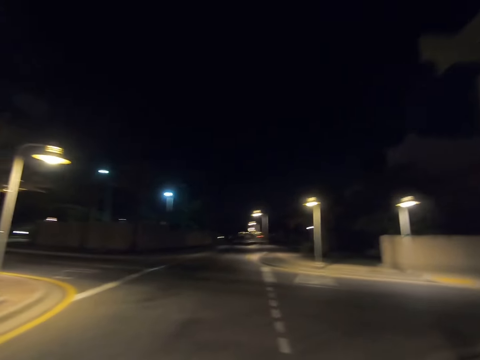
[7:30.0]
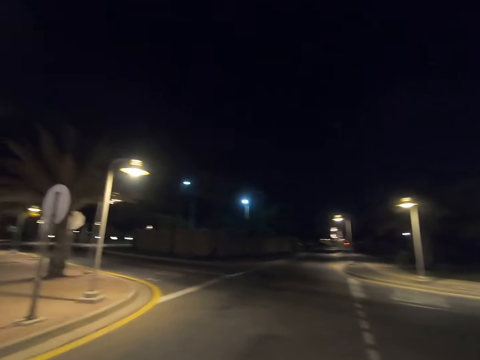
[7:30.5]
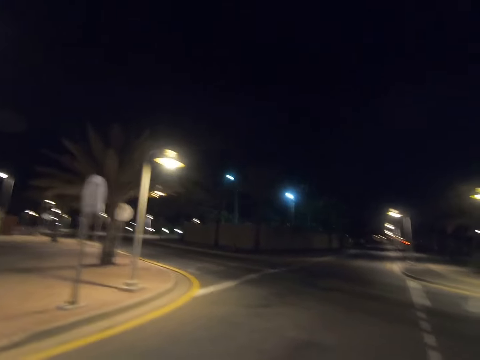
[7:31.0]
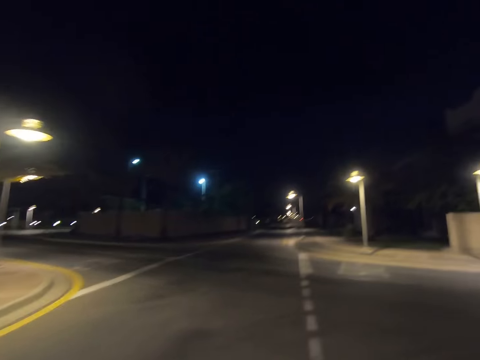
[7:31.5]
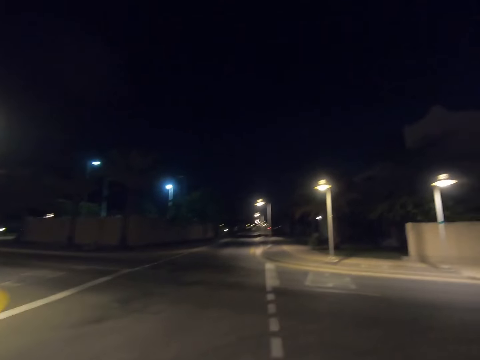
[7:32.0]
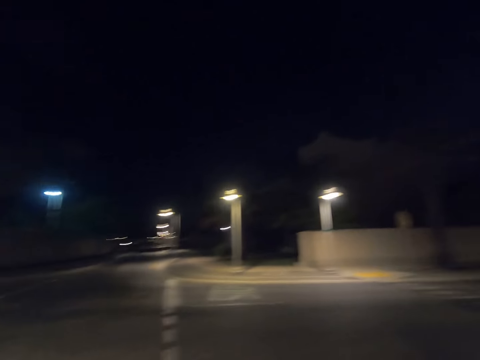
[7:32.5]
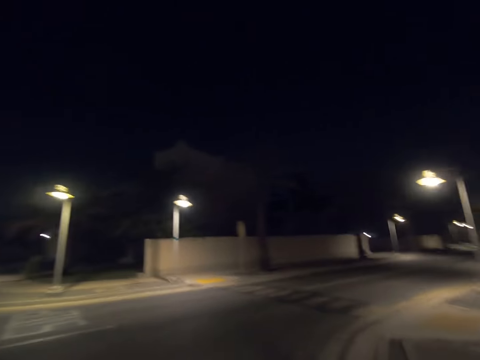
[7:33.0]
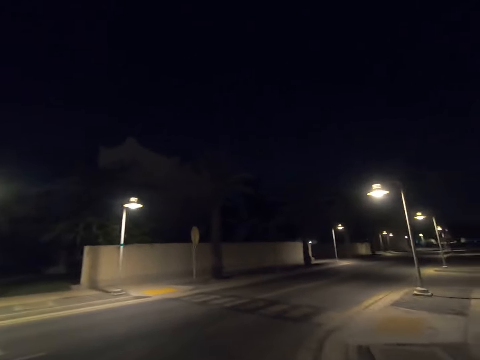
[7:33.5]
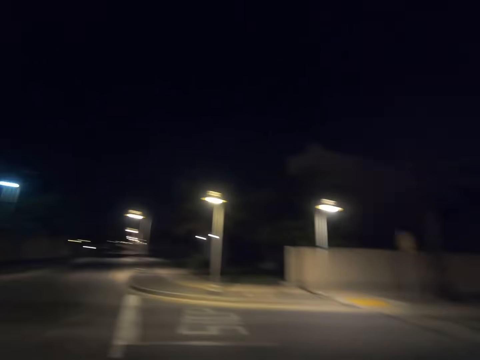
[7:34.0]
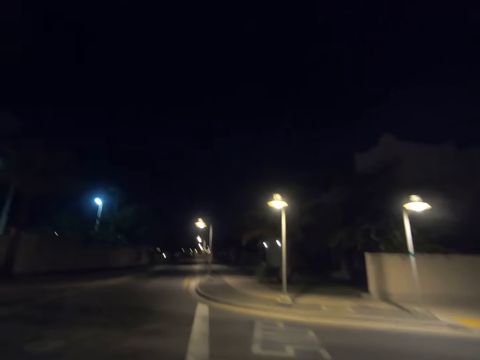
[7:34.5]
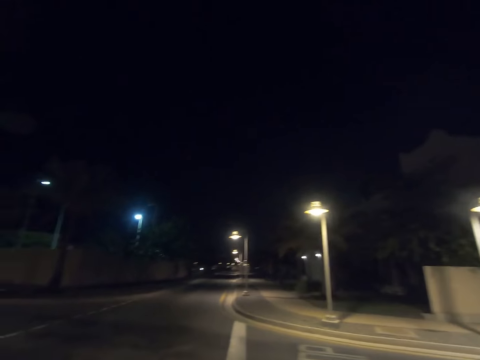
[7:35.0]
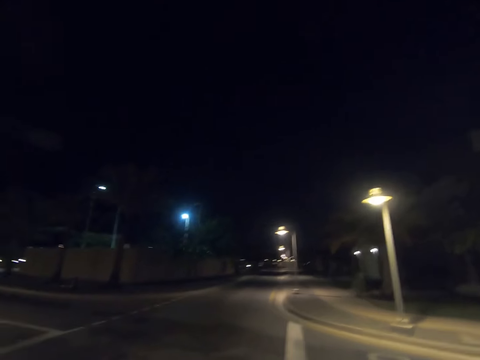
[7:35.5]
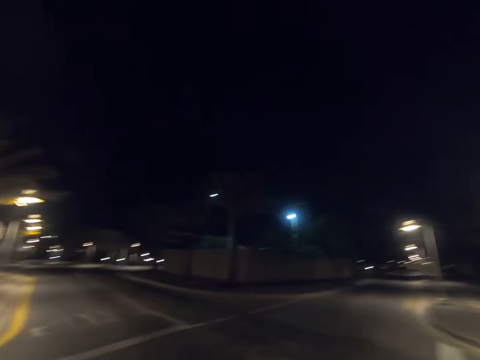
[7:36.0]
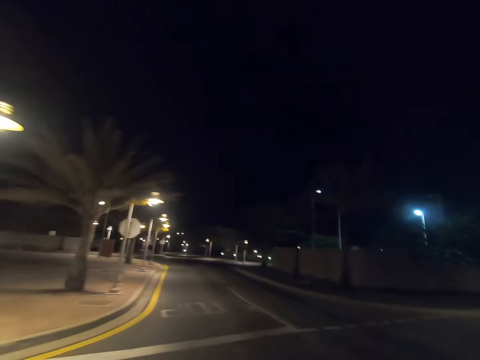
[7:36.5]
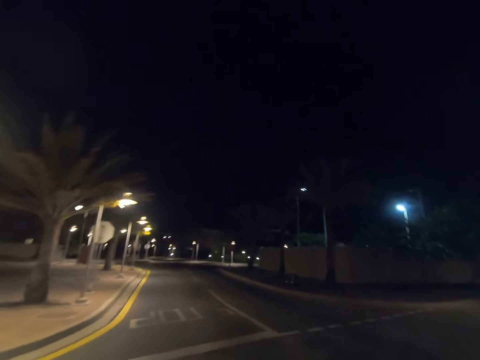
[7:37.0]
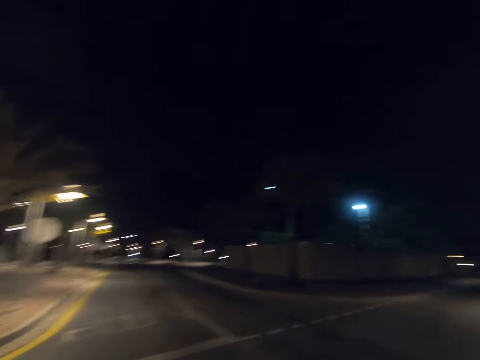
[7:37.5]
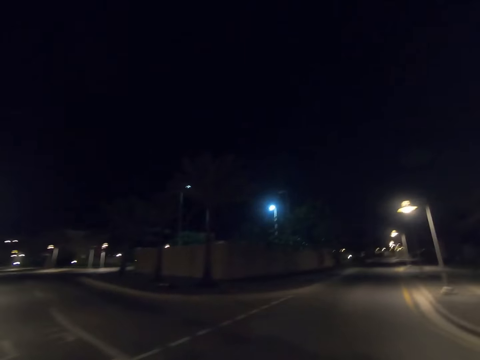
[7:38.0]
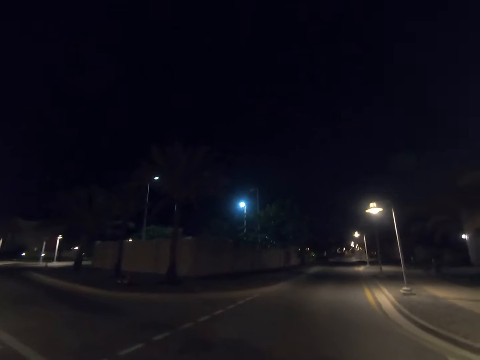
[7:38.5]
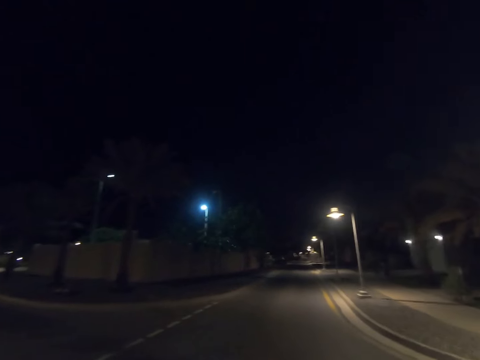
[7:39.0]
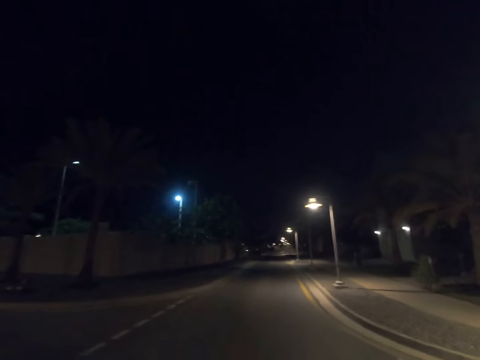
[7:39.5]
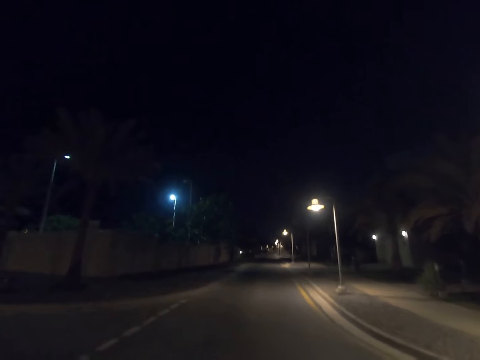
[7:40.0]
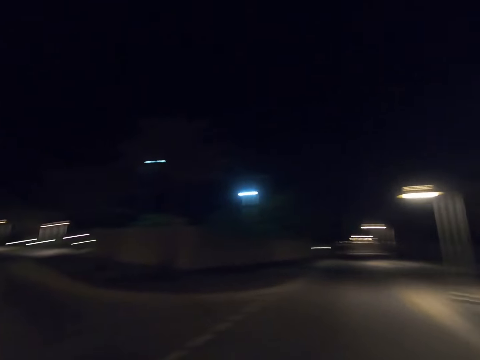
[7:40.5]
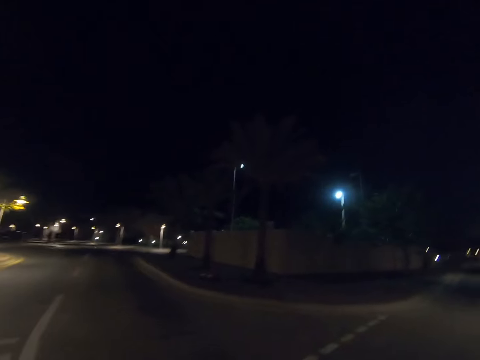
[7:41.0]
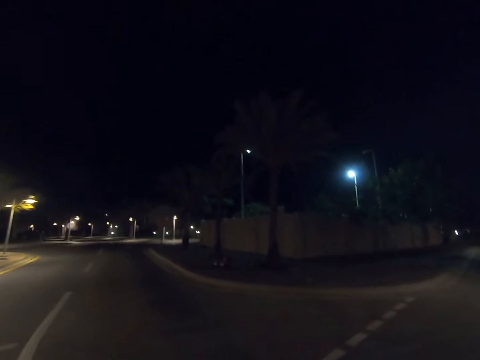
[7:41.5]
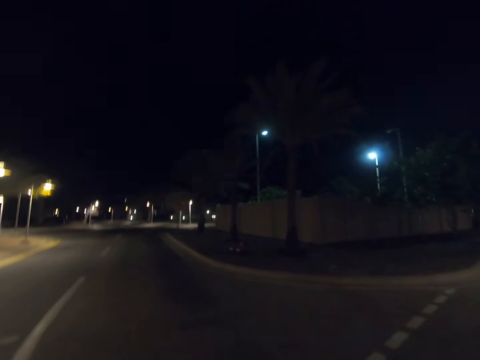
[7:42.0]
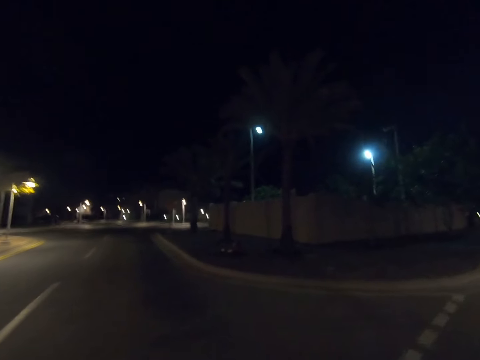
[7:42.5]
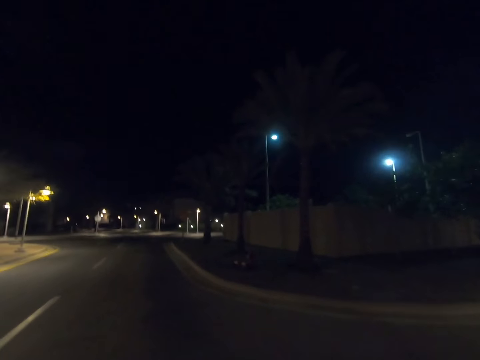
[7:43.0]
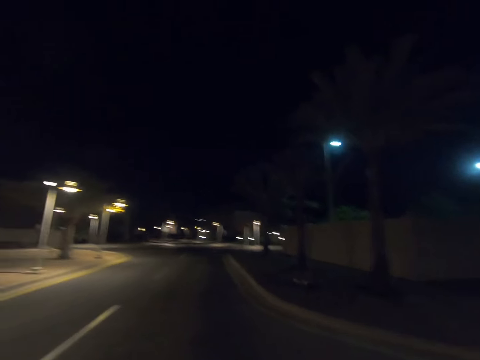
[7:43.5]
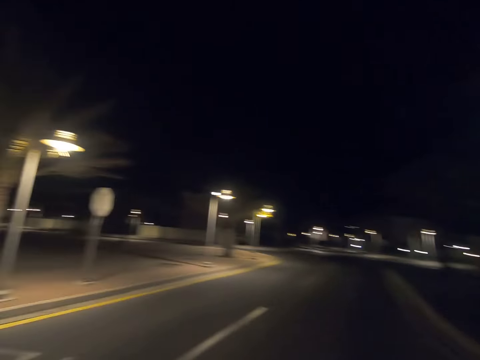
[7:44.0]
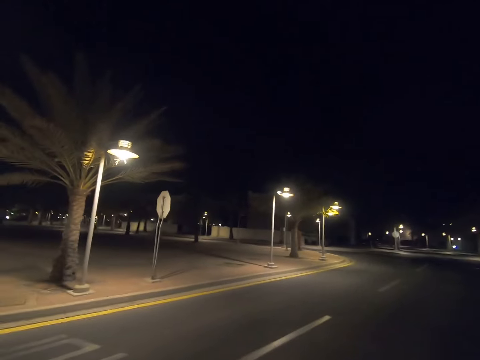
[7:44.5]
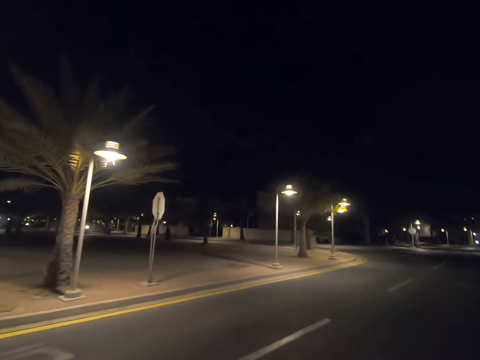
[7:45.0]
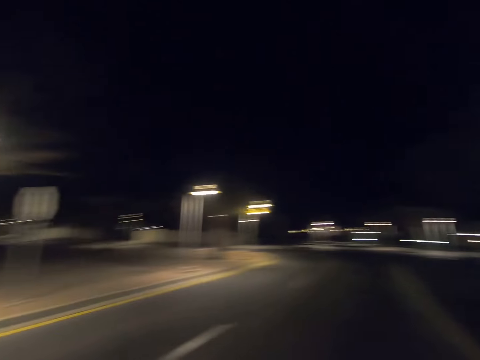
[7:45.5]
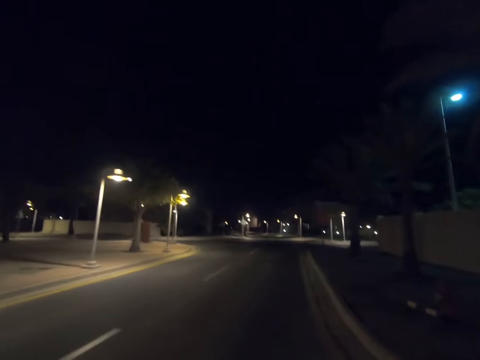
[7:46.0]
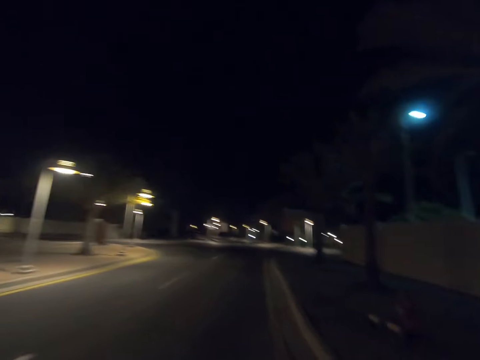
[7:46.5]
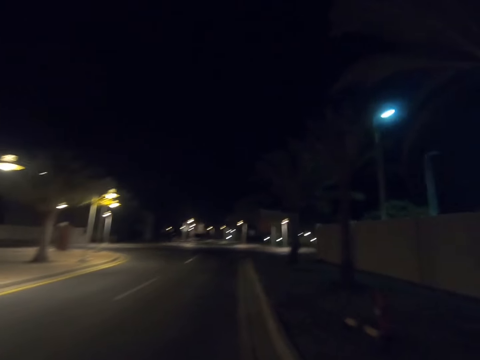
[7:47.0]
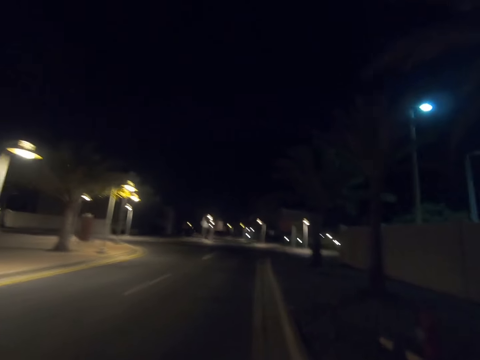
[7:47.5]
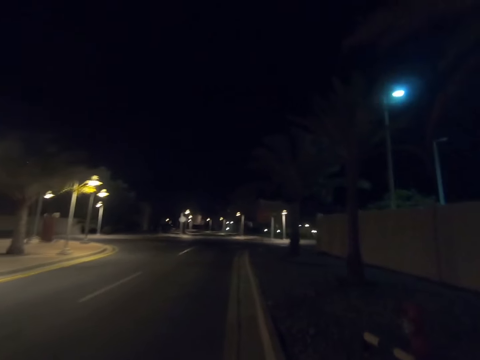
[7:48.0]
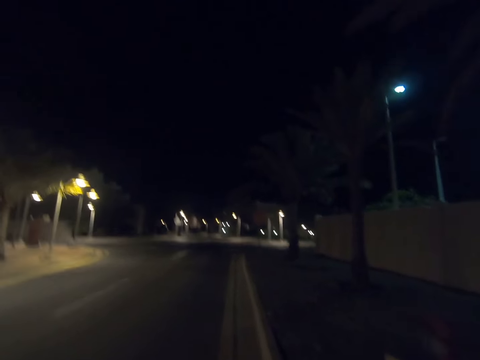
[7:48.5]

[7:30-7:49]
The camera wearer looks to his right. He looks to his left. He returns his gaze. He turns to his left. He looks to his left. He returns his gaze. He walks past a tree.

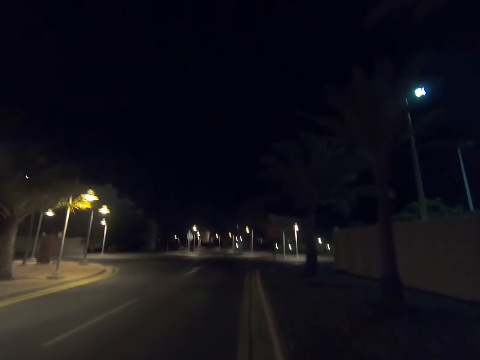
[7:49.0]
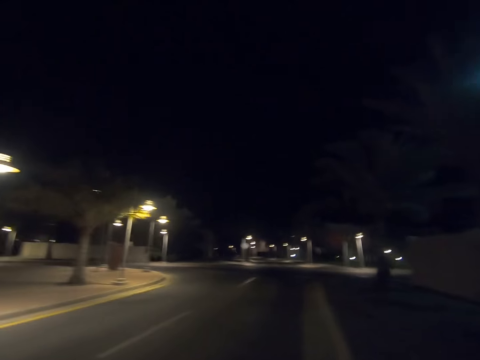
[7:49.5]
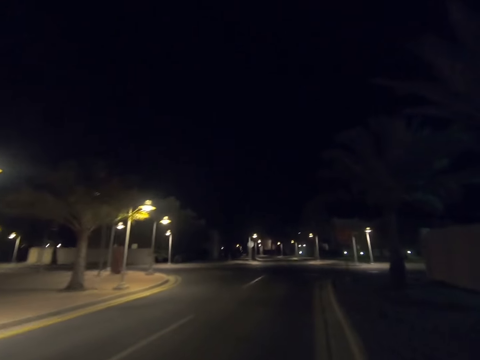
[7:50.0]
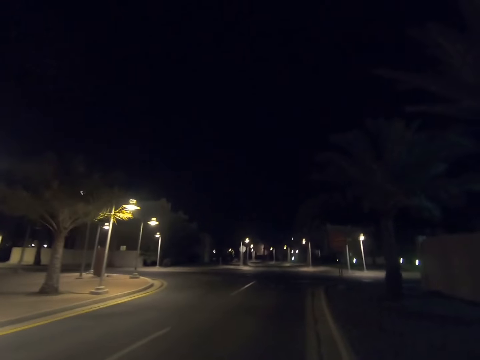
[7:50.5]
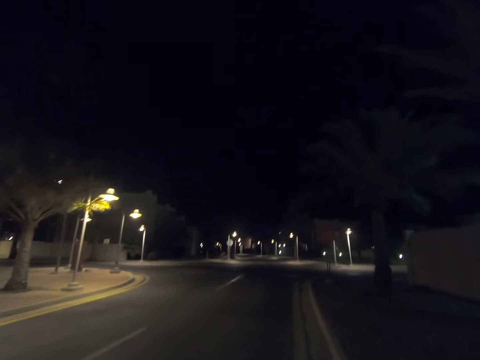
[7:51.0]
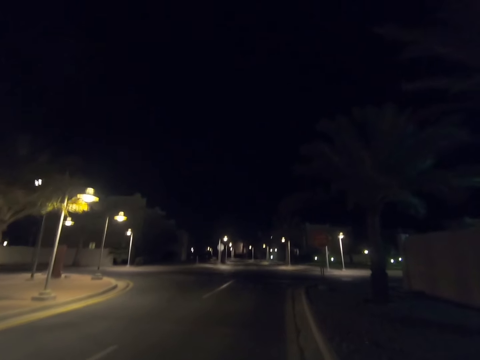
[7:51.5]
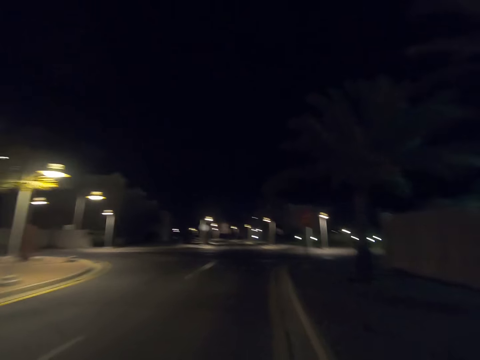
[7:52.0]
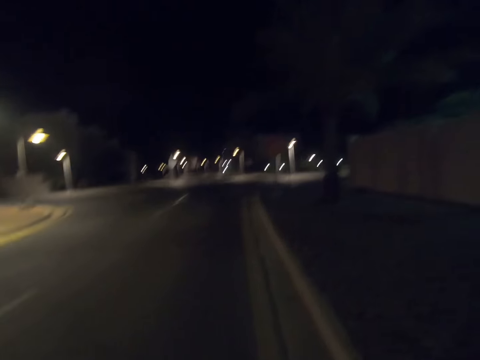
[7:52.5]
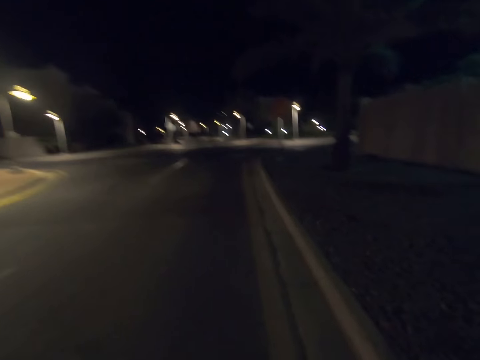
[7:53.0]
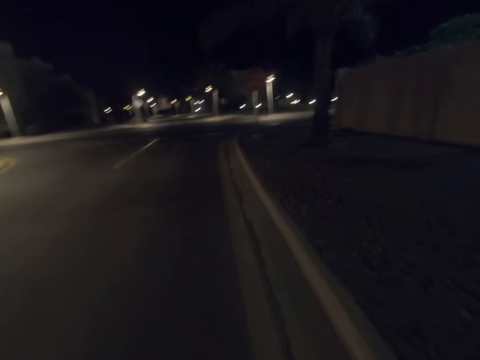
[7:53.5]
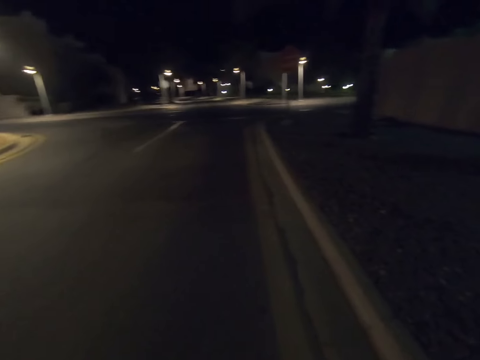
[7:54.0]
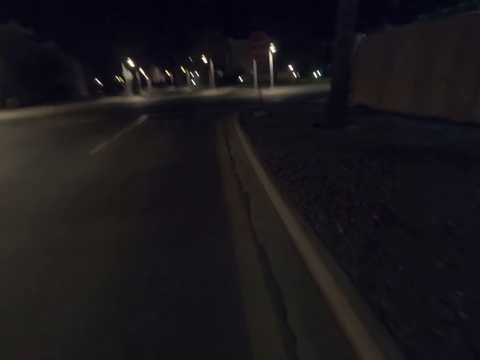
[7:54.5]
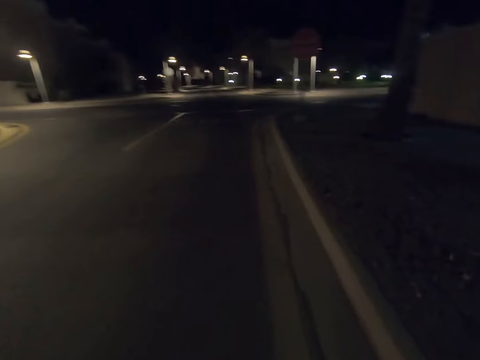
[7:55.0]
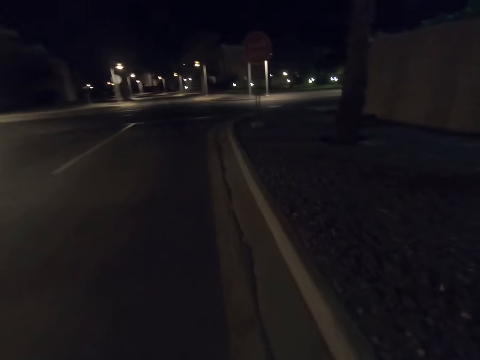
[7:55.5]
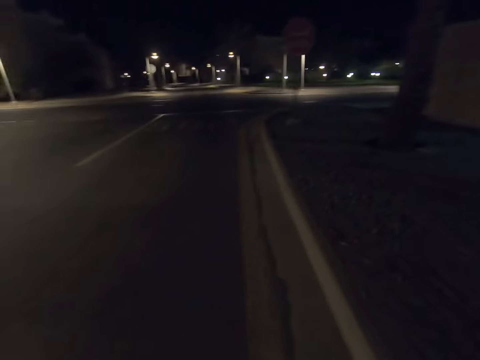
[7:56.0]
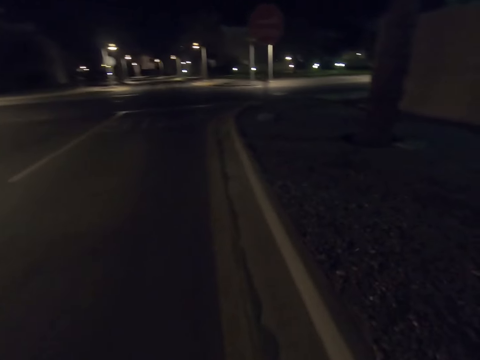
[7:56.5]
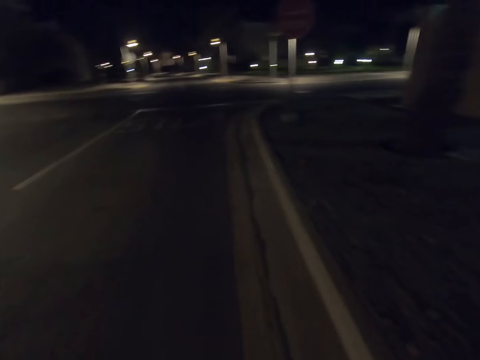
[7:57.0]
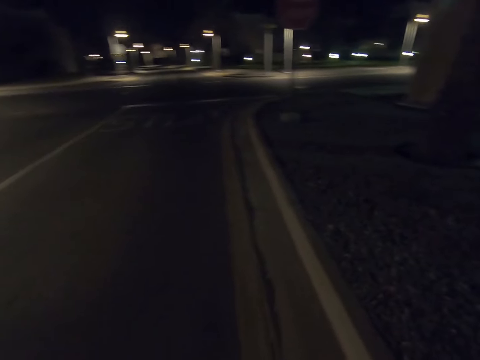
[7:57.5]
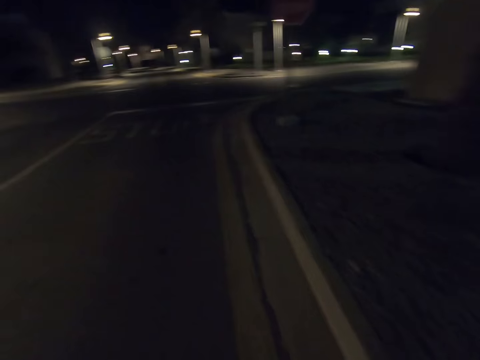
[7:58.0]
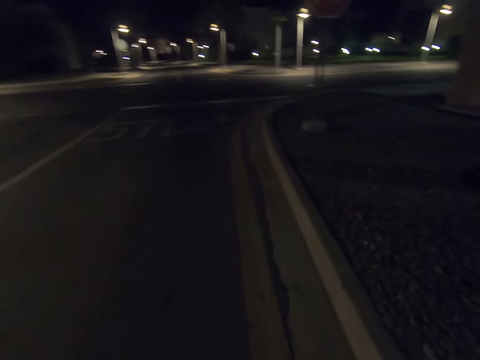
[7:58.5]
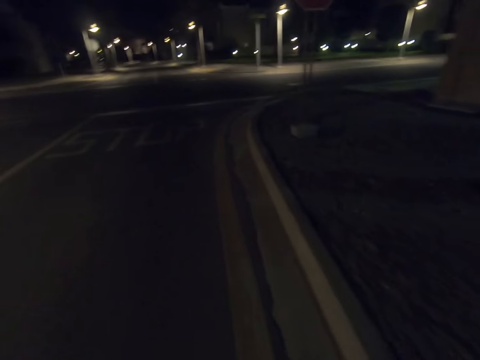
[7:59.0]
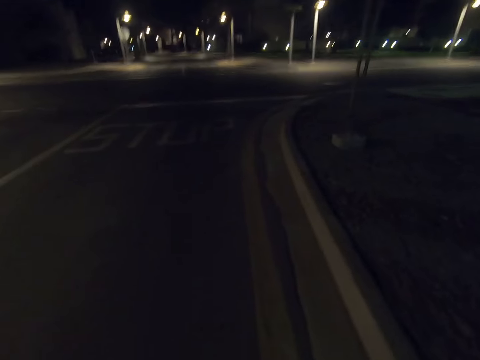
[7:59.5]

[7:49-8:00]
The camera wearer walks past a tree. They walk past a tree again.
